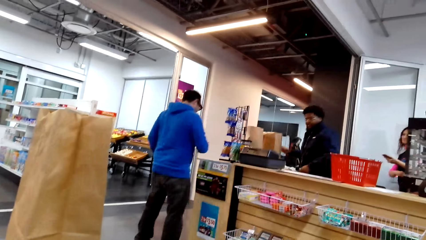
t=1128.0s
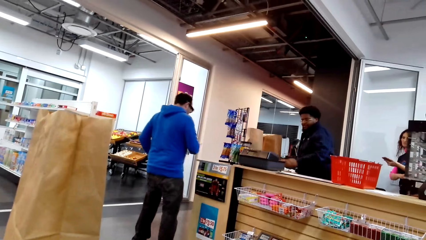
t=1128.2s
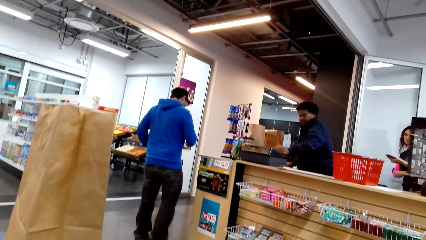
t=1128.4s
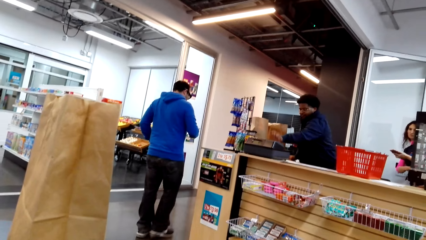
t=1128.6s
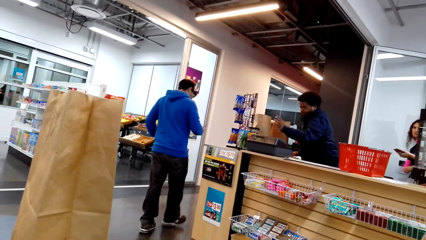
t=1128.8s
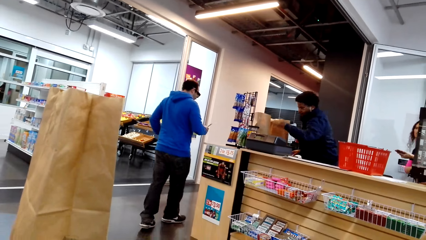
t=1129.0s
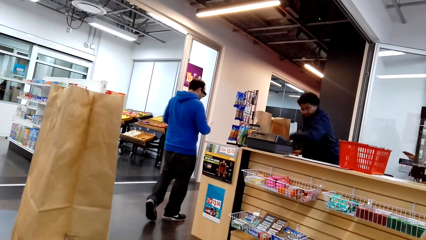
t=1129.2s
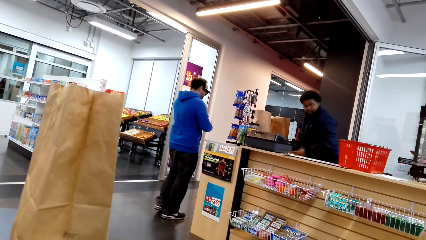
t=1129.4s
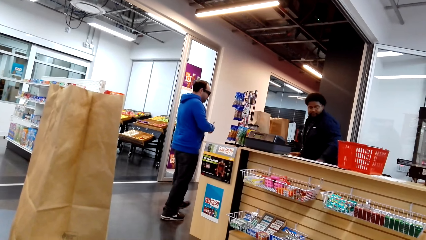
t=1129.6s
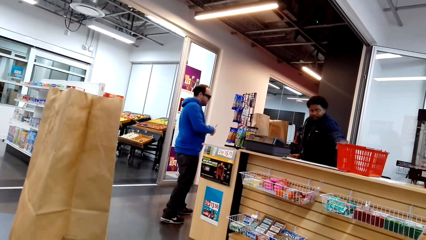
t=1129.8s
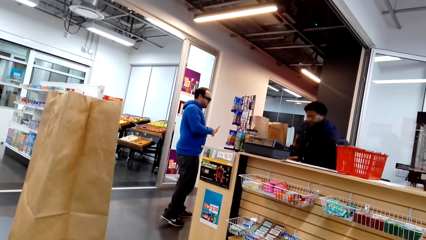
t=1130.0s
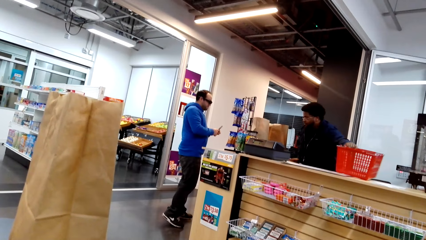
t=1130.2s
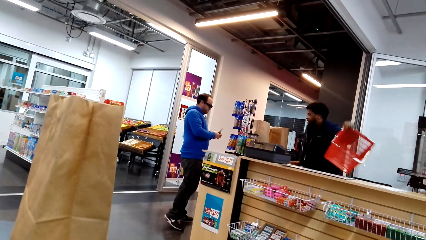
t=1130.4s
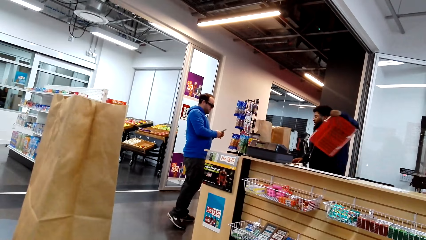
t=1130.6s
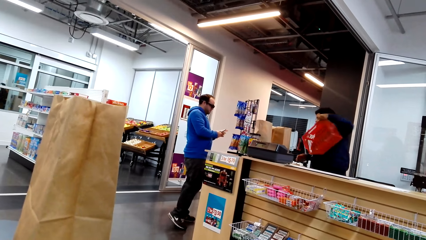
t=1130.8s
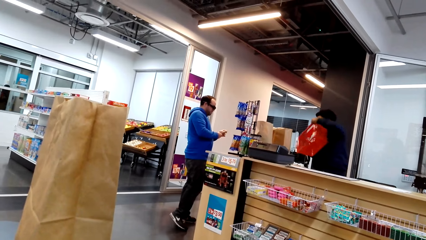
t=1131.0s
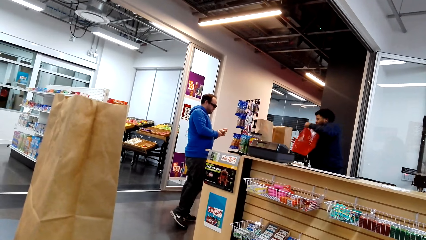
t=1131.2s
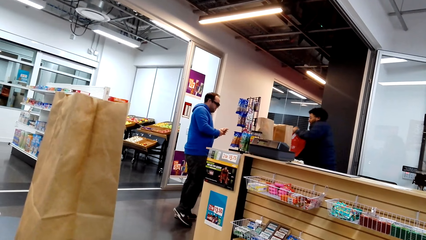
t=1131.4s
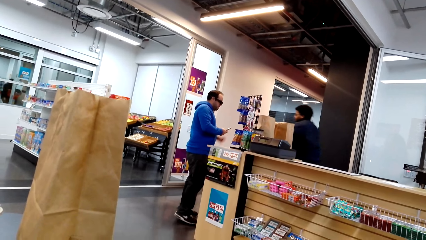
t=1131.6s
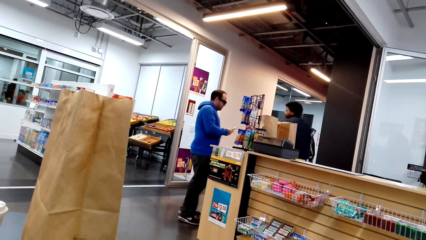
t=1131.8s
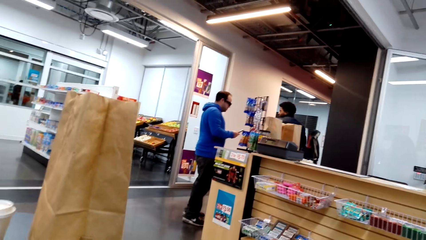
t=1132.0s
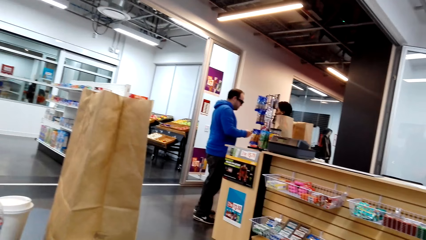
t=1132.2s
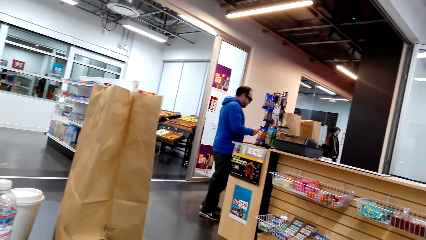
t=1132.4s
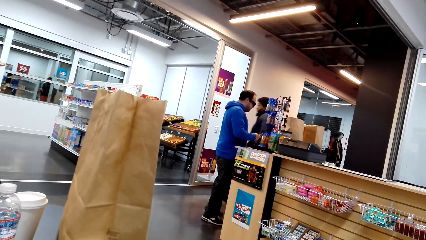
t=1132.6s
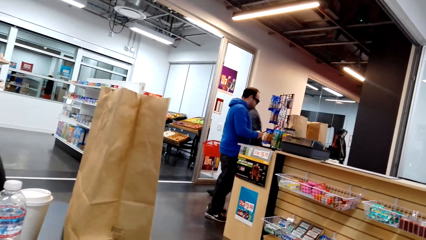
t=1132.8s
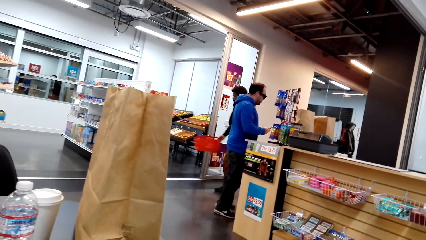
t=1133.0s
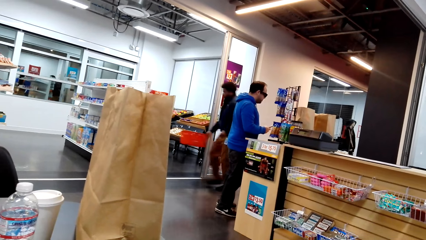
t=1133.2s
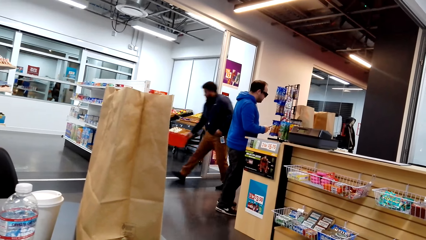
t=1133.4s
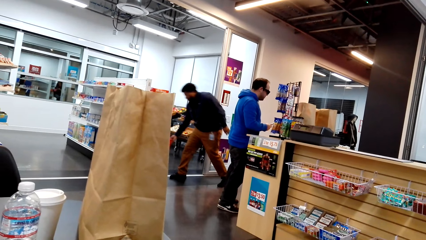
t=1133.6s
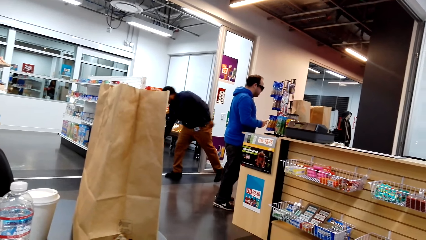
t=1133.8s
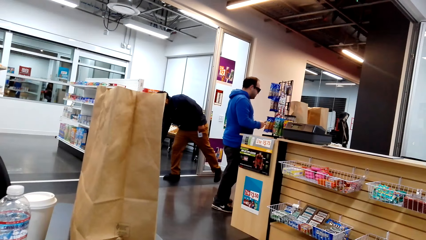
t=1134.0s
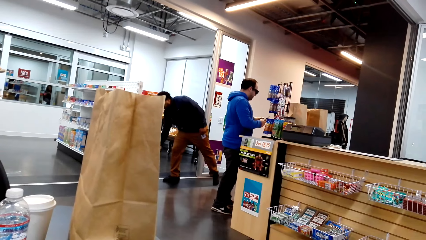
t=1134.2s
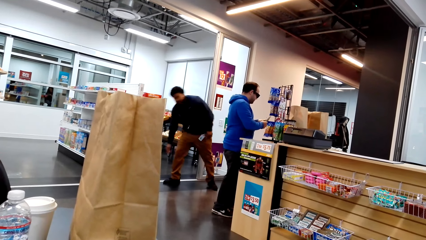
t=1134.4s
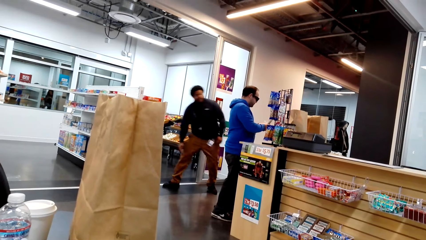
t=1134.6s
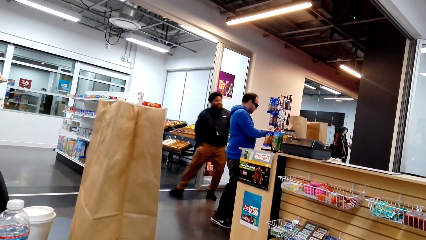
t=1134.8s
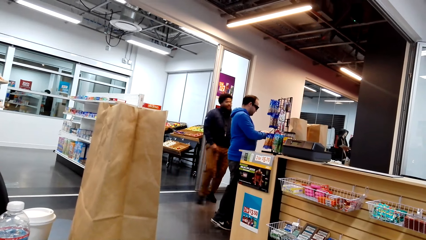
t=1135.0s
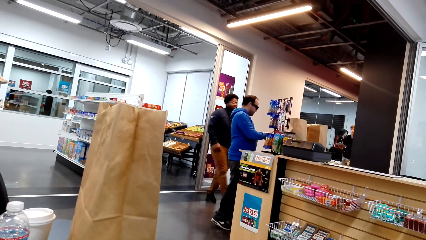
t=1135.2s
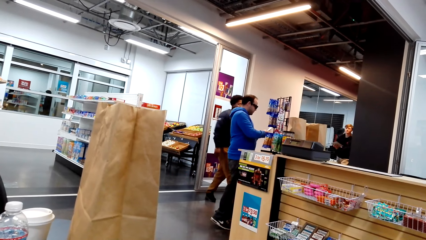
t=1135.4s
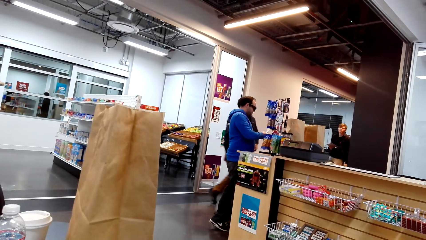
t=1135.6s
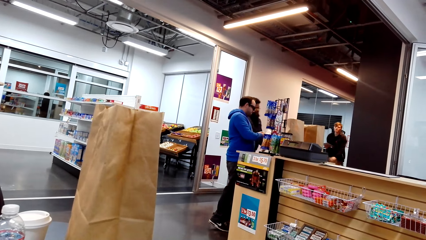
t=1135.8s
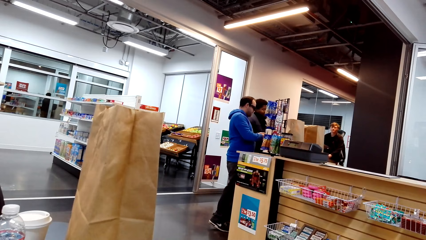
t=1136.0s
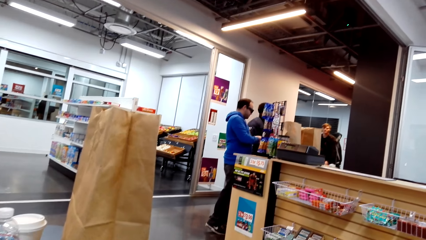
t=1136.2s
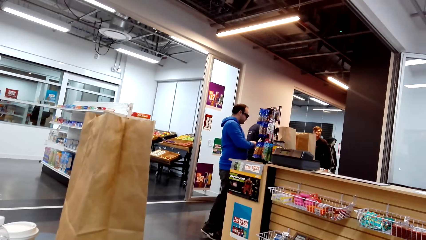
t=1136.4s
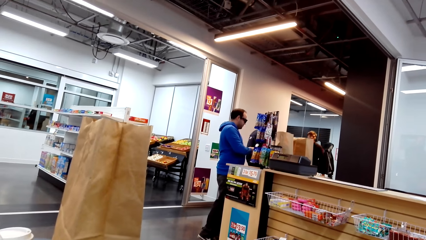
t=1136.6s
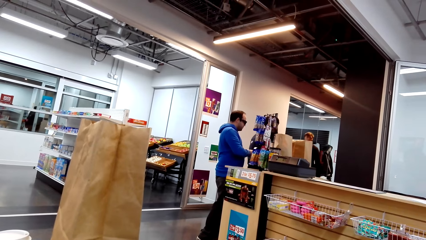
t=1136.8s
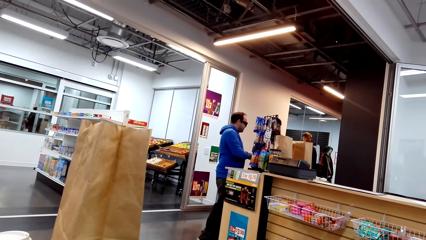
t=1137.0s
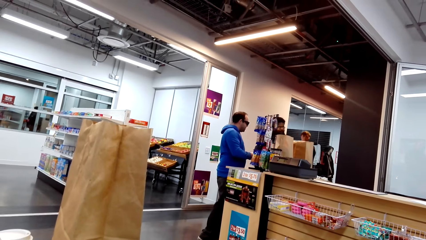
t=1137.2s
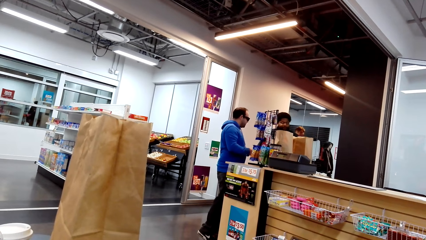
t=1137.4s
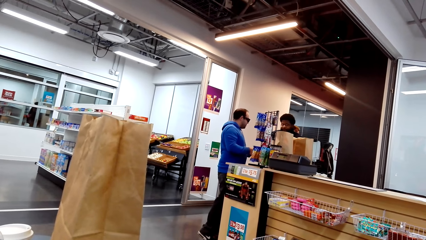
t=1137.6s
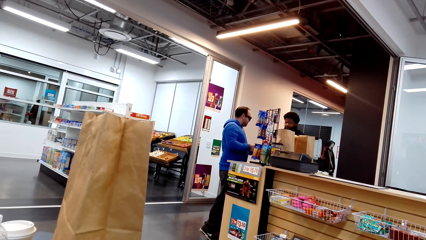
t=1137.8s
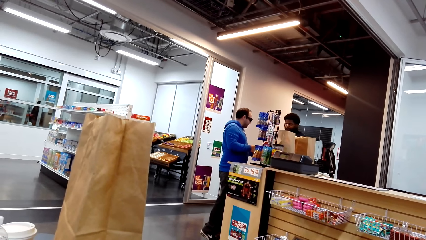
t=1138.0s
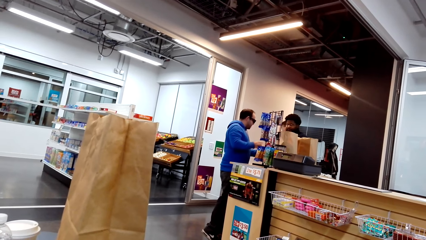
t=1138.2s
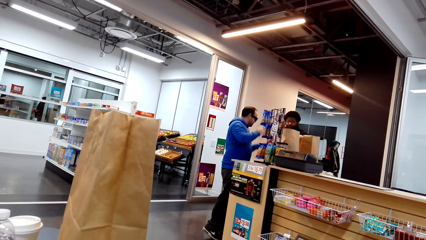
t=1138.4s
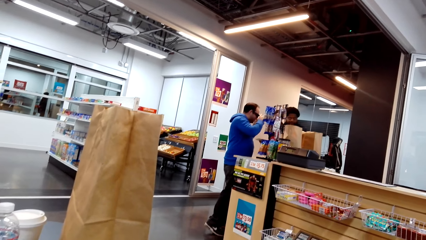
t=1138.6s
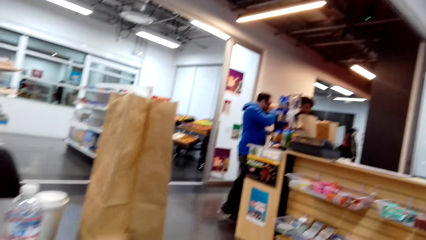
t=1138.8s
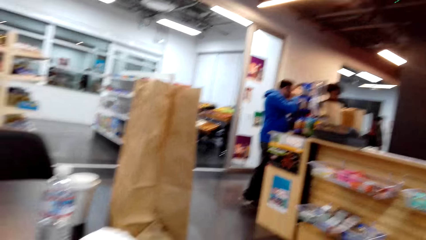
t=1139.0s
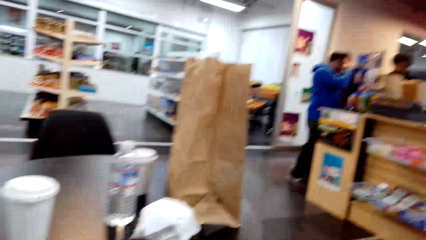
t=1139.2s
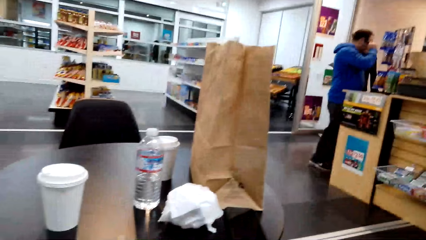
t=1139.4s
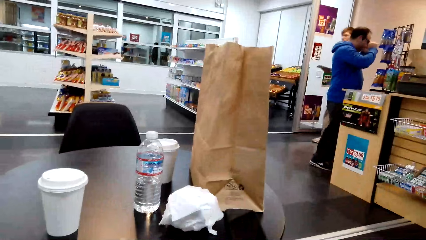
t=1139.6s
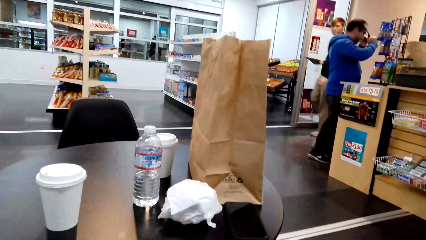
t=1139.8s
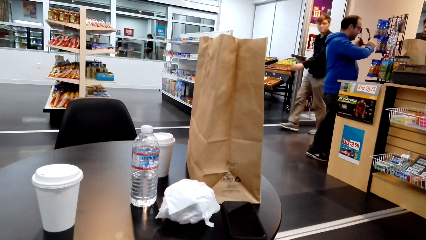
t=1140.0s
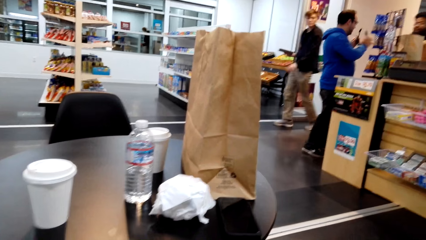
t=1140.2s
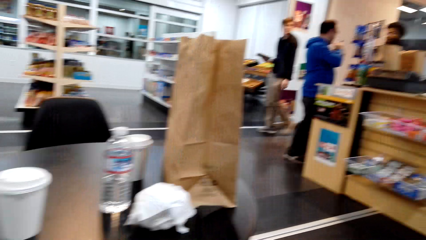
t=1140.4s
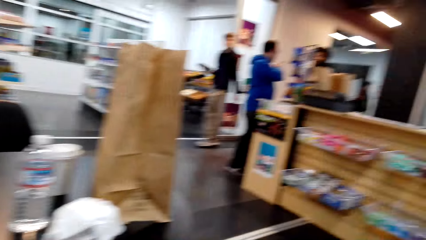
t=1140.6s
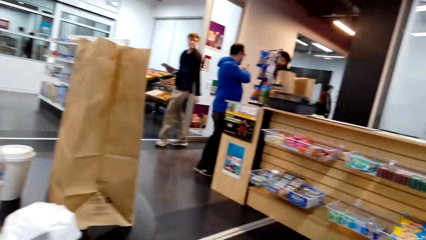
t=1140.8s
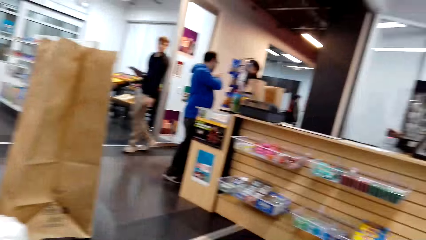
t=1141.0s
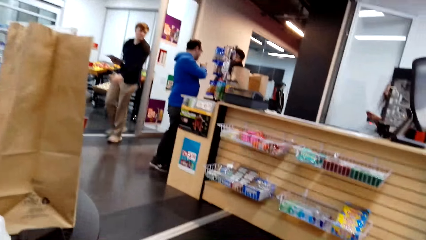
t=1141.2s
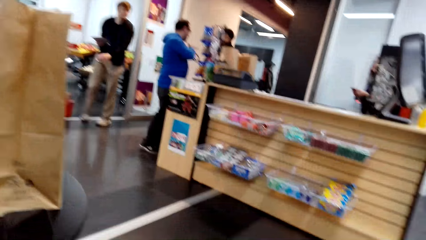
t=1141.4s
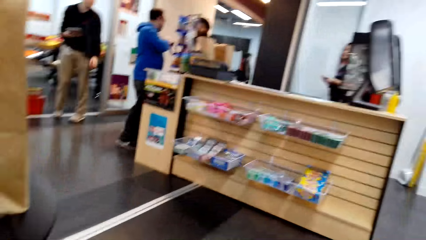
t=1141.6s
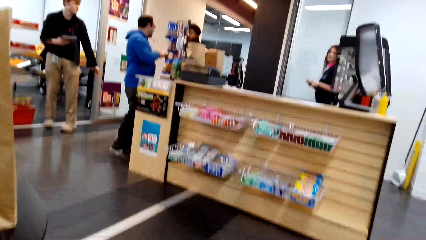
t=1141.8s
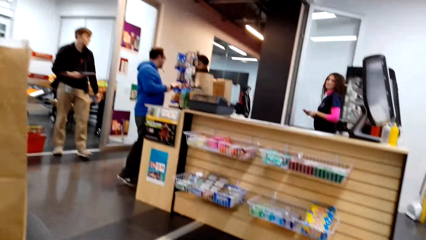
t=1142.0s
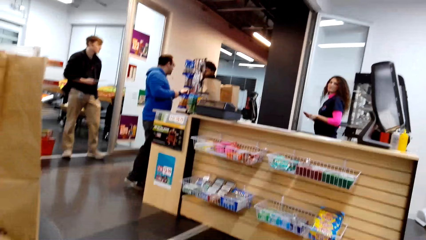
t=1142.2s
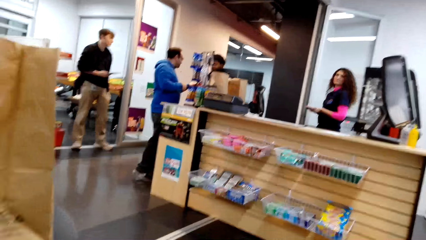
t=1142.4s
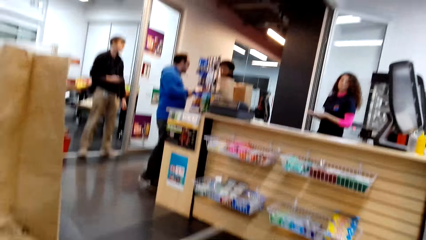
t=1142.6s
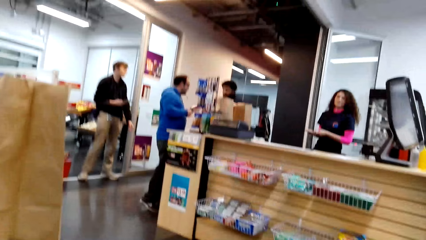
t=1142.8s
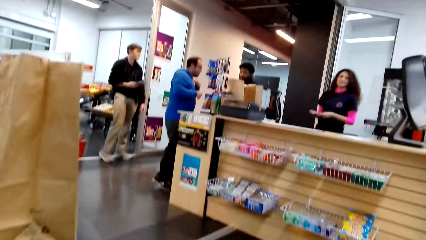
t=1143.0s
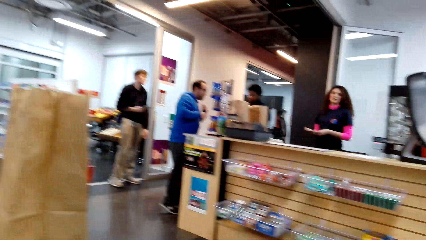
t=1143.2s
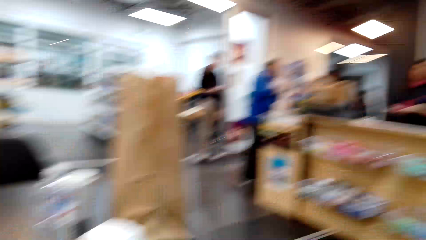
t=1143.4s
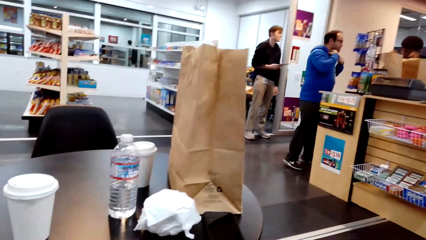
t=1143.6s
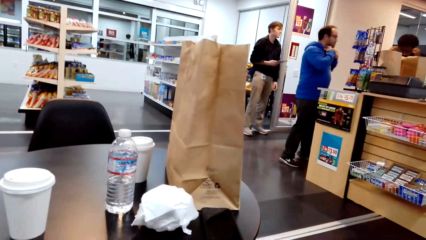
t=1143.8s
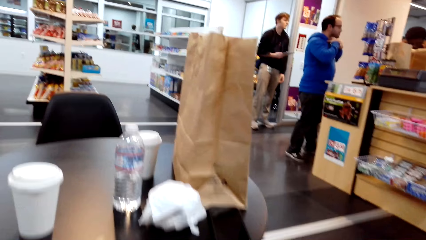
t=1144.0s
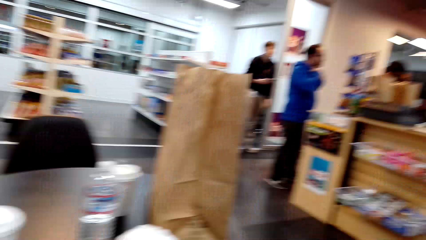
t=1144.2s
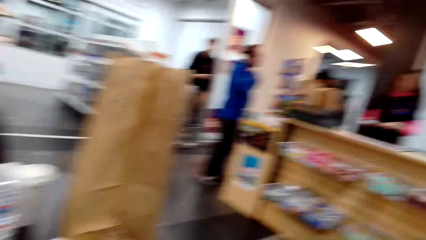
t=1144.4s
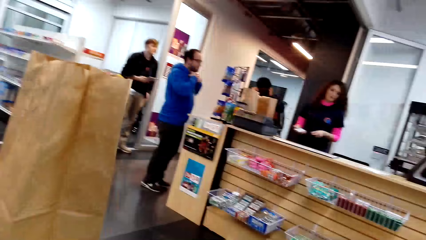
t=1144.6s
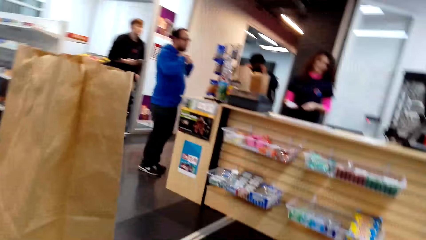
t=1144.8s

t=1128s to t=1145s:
A person lifts the shopping basket, walks with the shopping basket, and puts the shopping basket on the floor. The camera wearer looks around. Another person moves at the counter.
